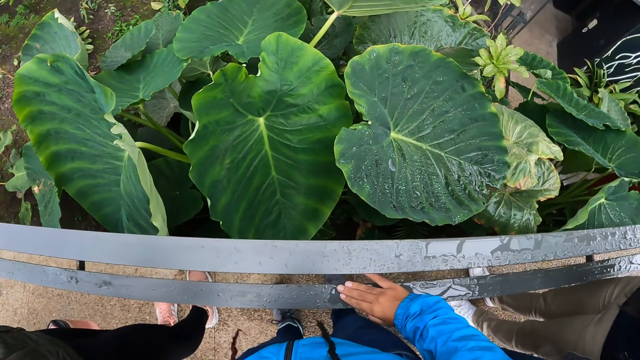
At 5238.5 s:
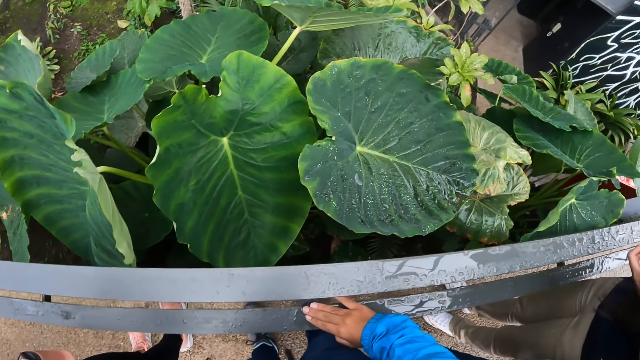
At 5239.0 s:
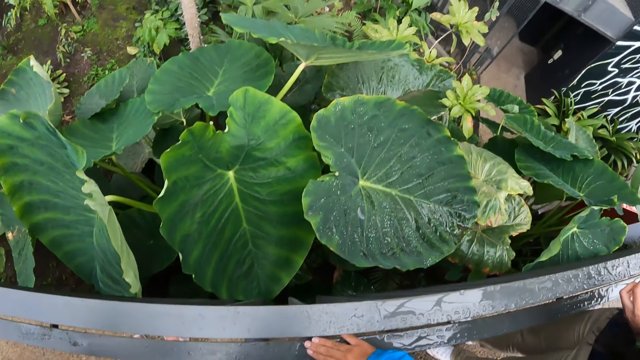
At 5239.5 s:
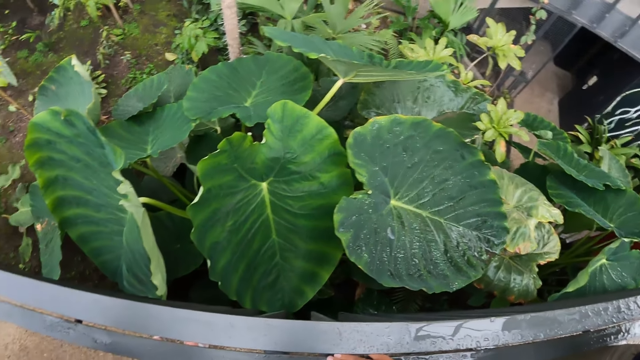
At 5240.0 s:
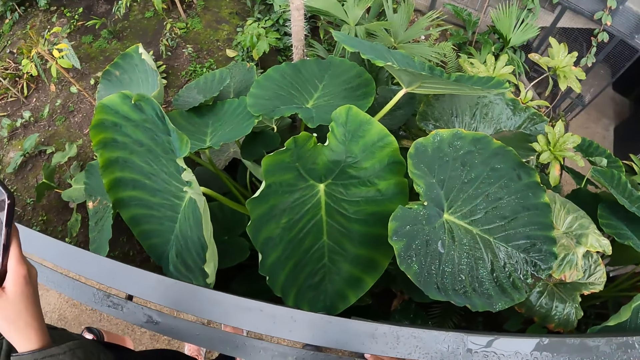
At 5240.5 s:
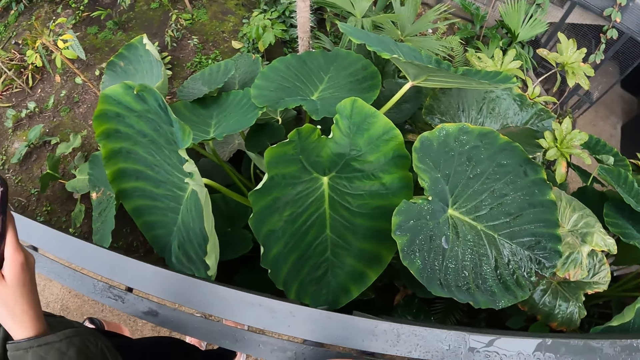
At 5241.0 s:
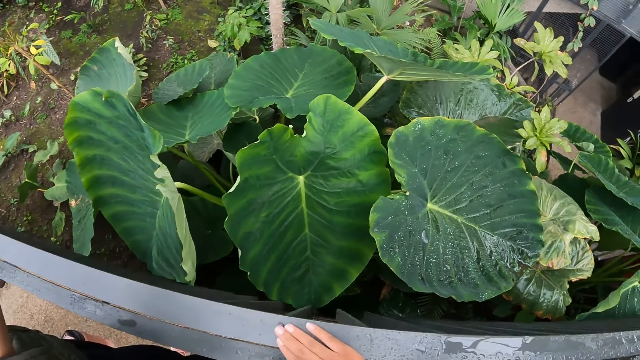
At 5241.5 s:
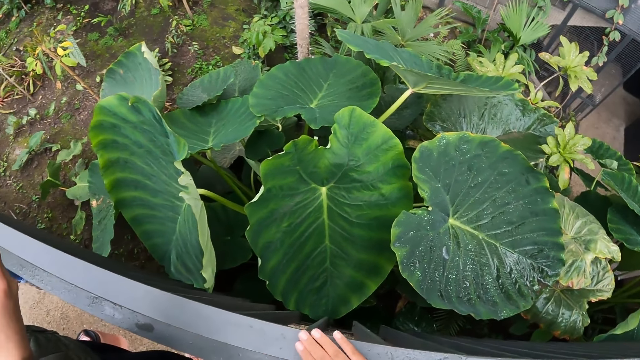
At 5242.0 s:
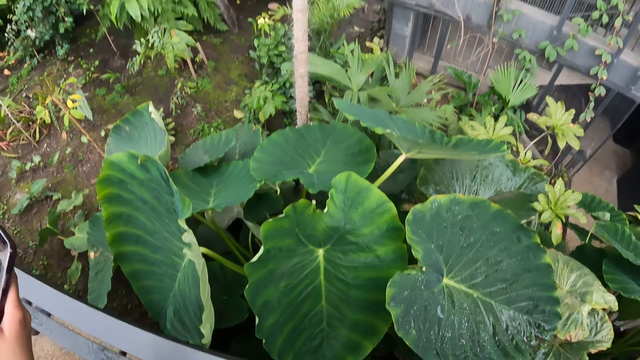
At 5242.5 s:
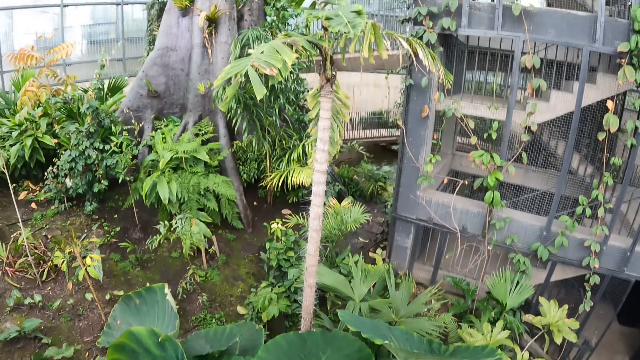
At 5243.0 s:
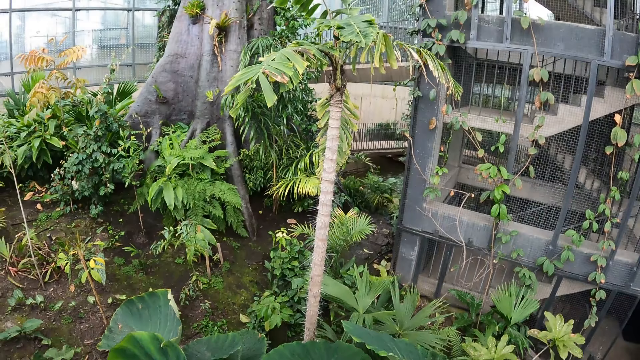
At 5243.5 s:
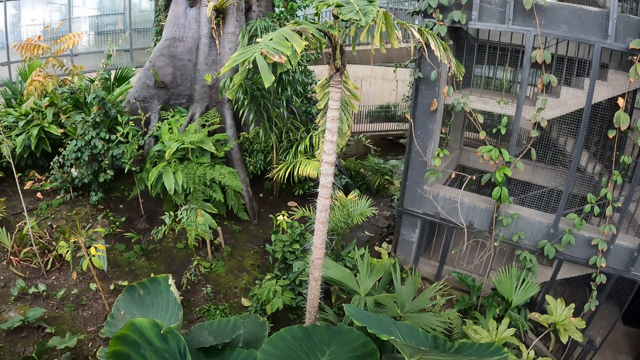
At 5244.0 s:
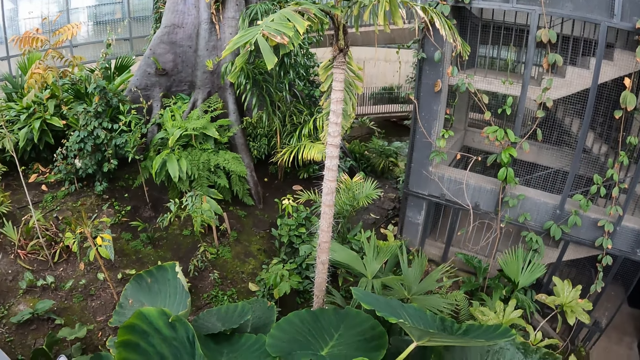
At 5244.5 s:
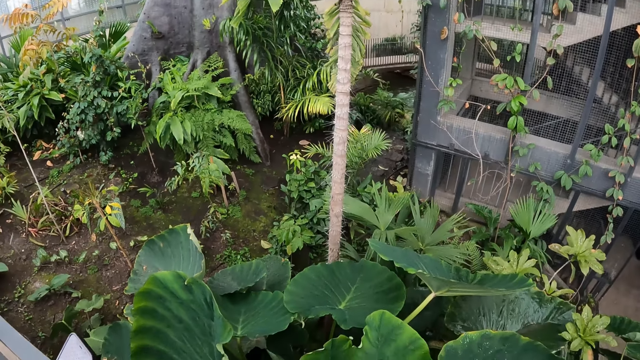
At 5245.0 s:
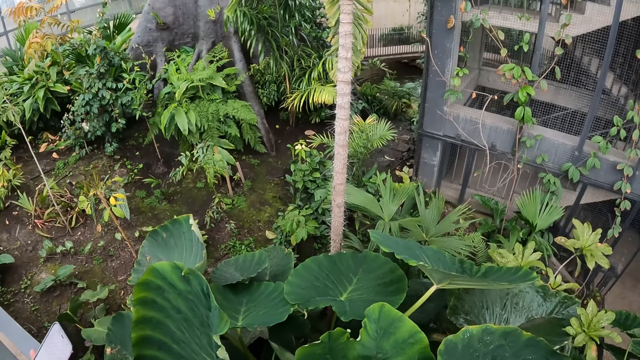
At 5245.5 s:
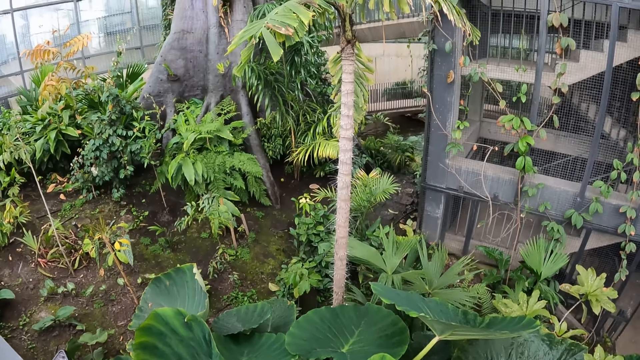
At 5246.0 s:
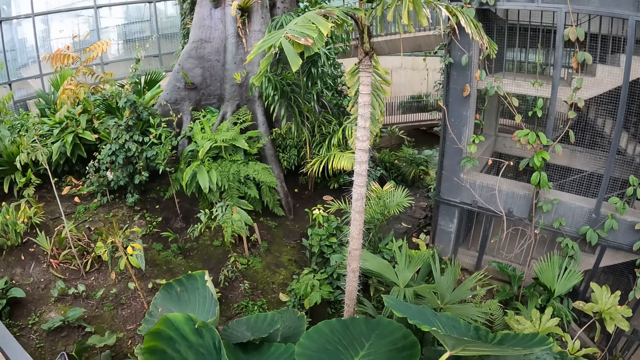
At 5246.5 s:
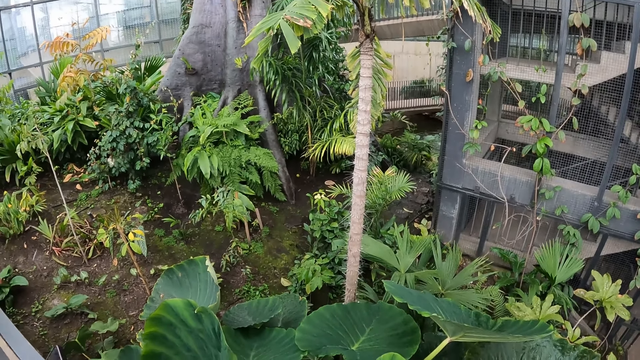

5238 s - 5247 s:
The woman operates the phone with her right hand. The camera wearer looks around.

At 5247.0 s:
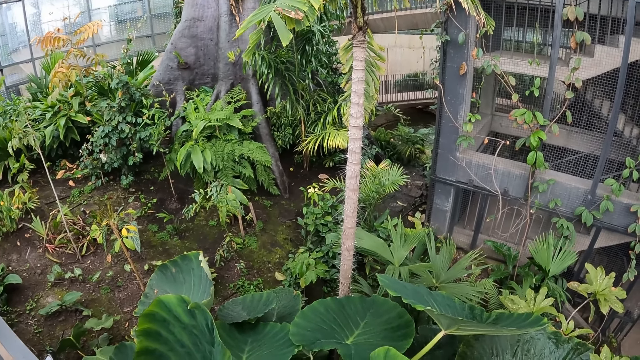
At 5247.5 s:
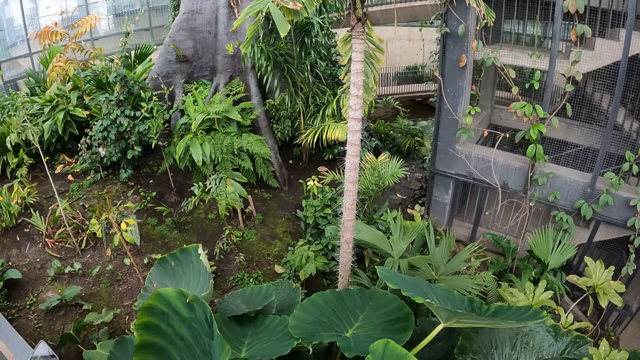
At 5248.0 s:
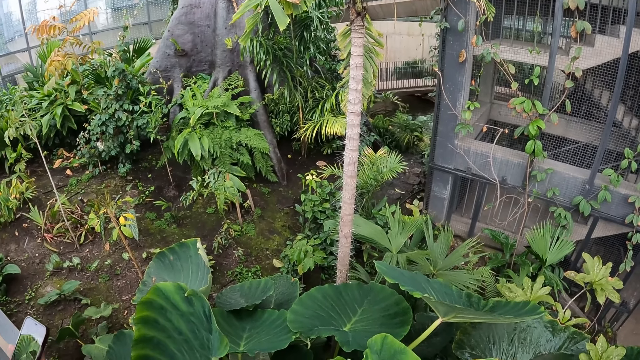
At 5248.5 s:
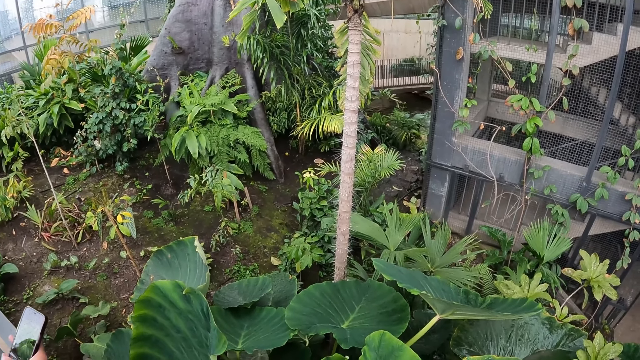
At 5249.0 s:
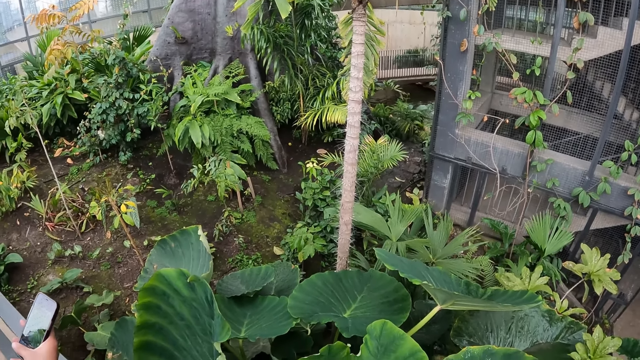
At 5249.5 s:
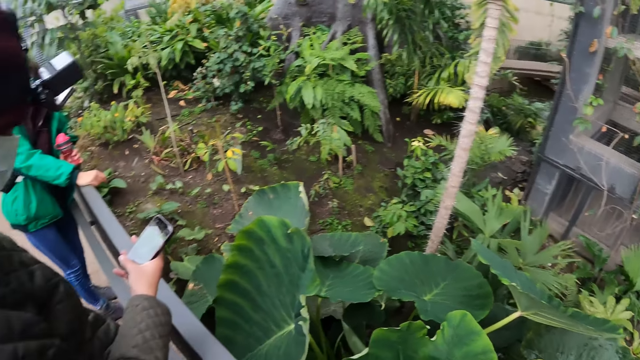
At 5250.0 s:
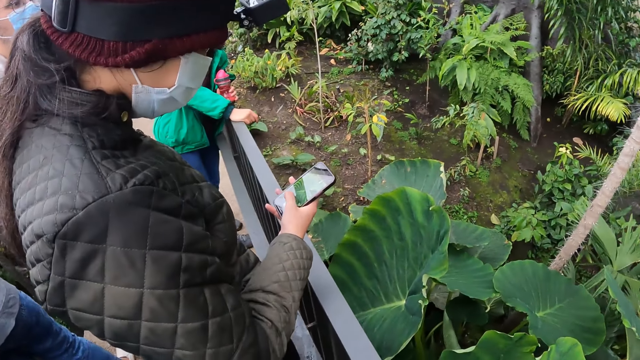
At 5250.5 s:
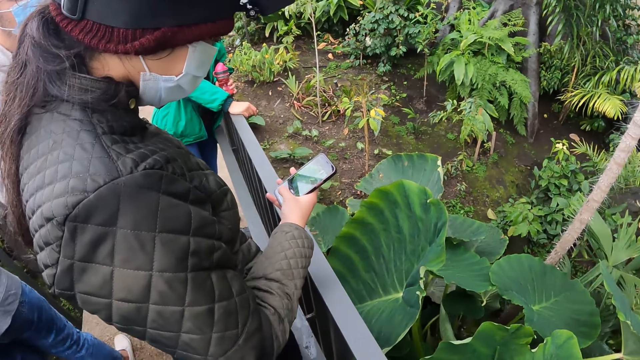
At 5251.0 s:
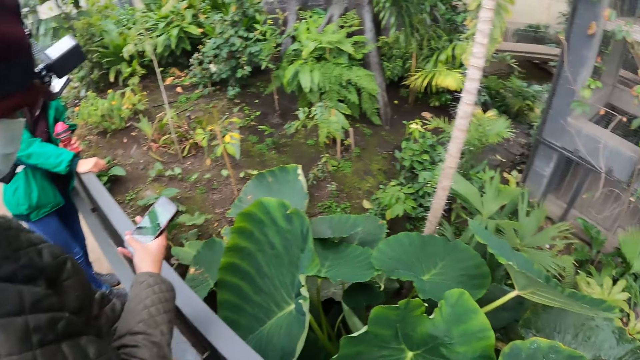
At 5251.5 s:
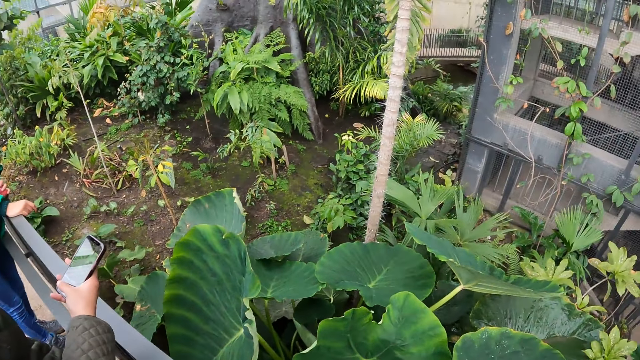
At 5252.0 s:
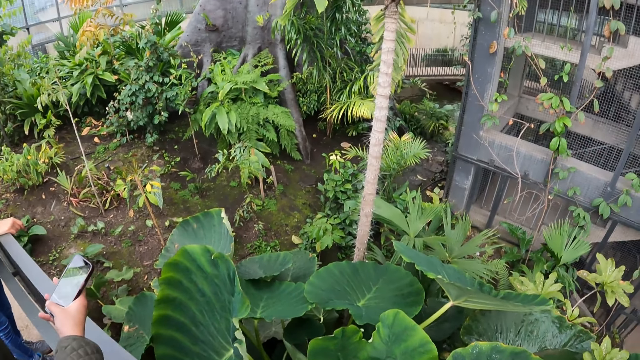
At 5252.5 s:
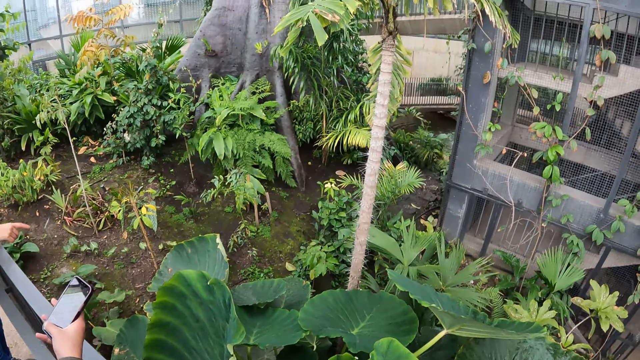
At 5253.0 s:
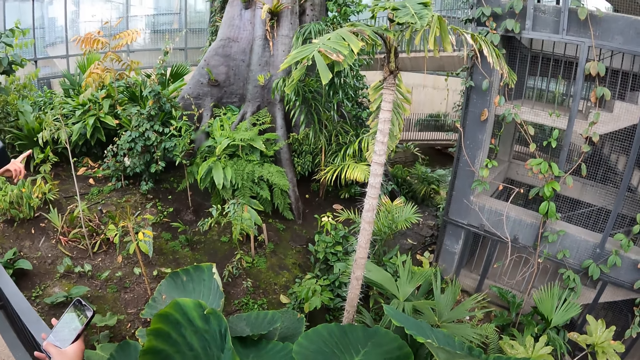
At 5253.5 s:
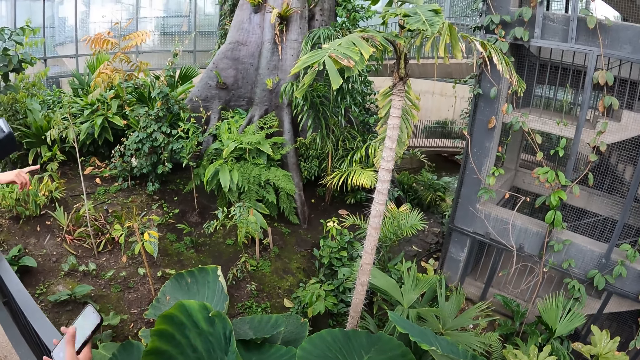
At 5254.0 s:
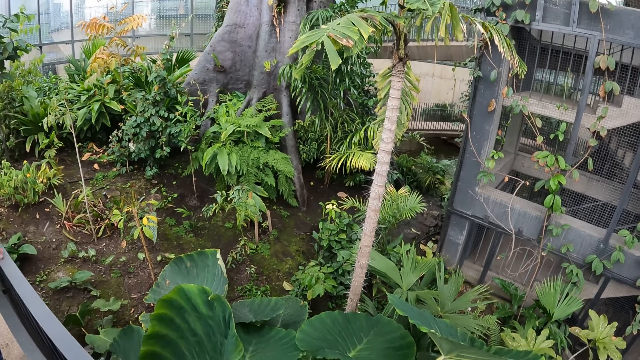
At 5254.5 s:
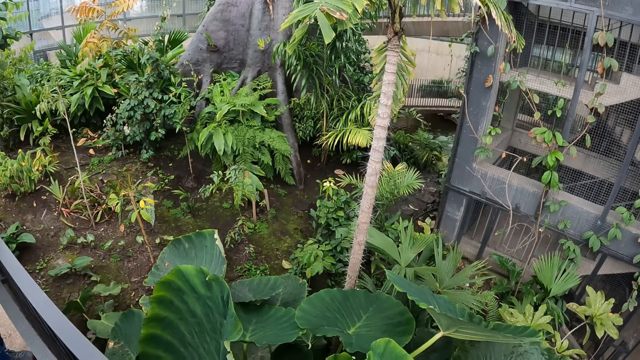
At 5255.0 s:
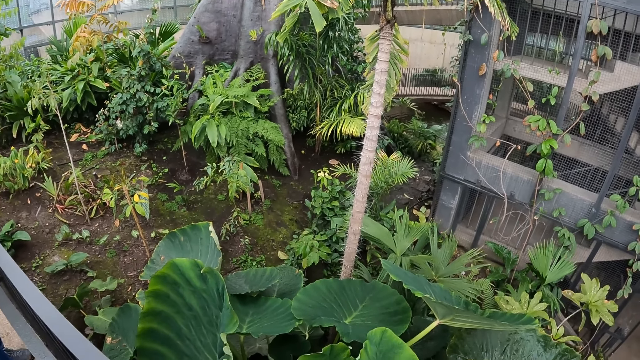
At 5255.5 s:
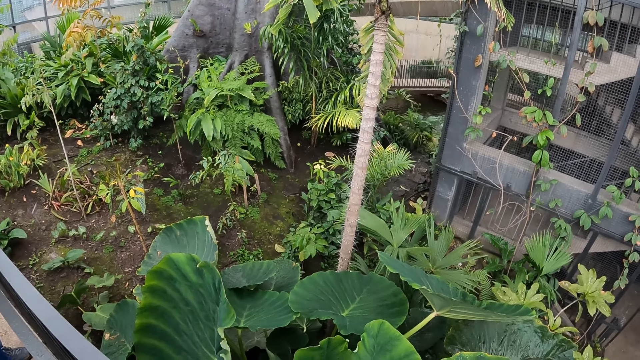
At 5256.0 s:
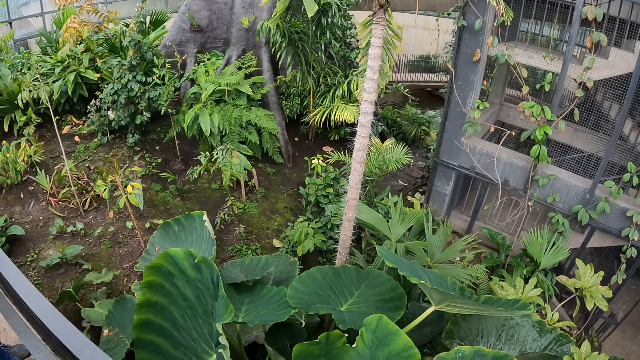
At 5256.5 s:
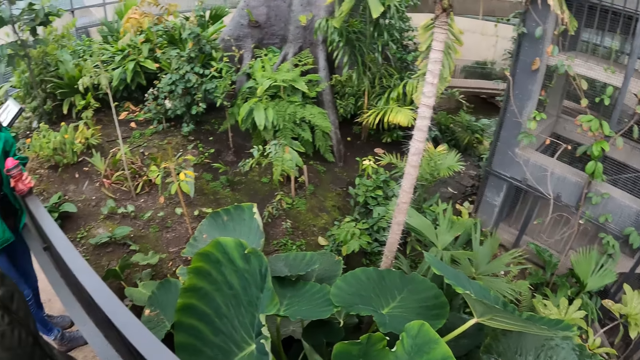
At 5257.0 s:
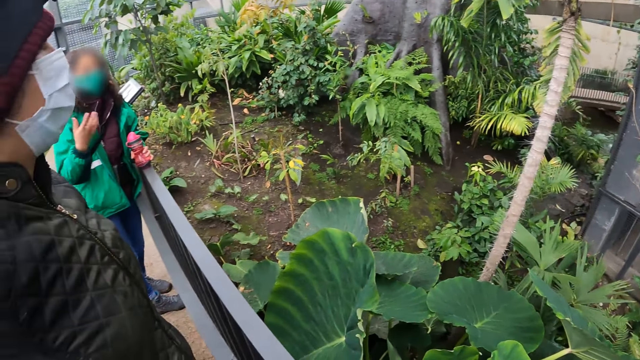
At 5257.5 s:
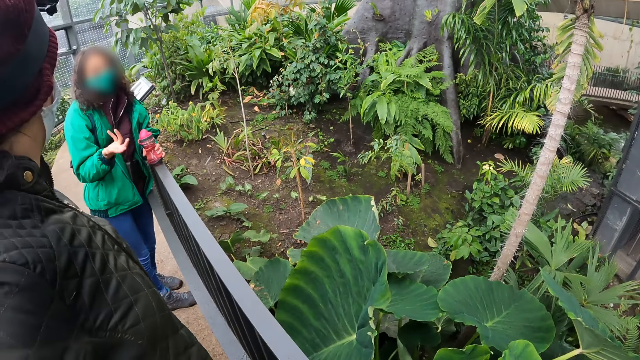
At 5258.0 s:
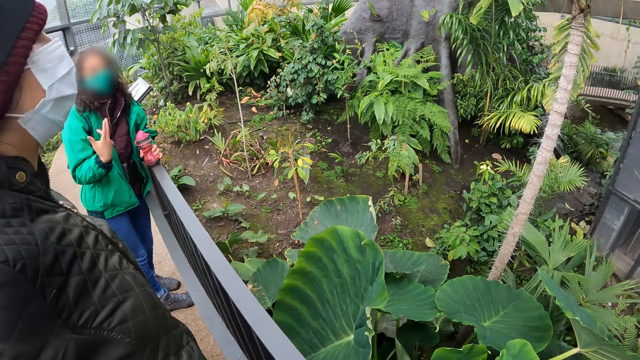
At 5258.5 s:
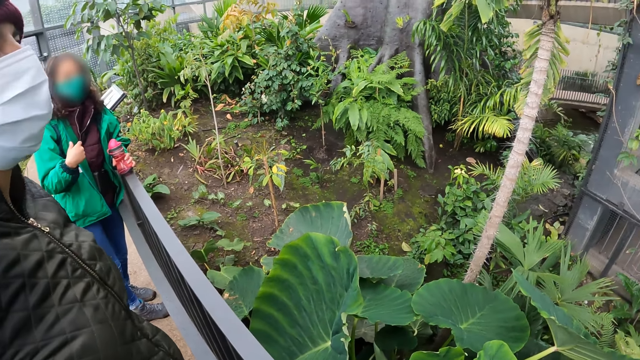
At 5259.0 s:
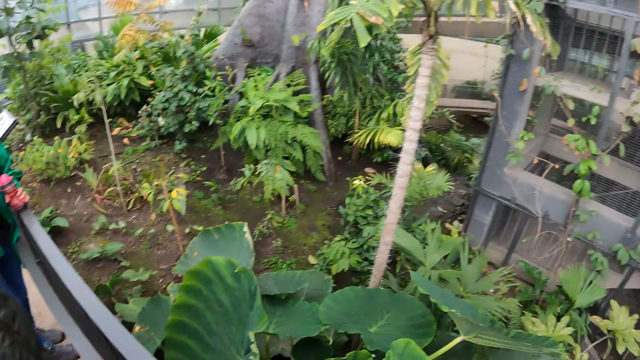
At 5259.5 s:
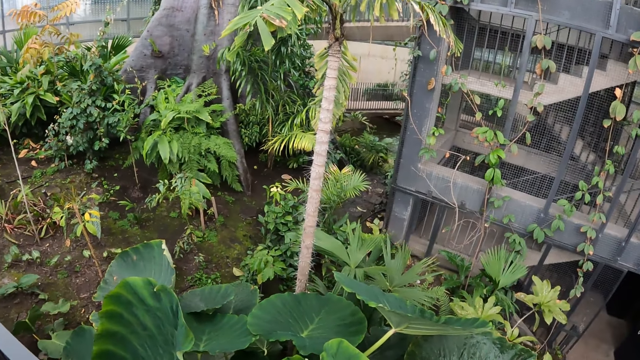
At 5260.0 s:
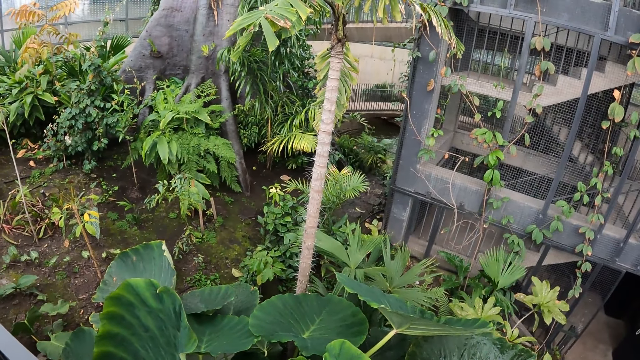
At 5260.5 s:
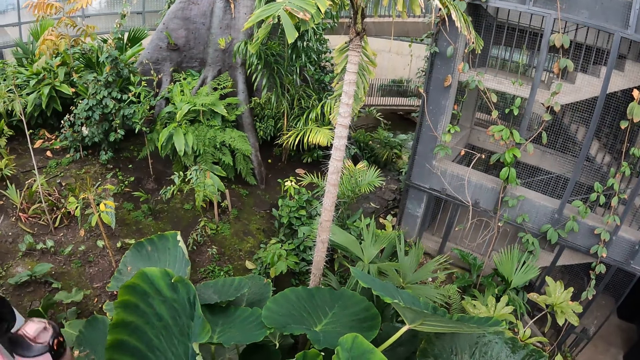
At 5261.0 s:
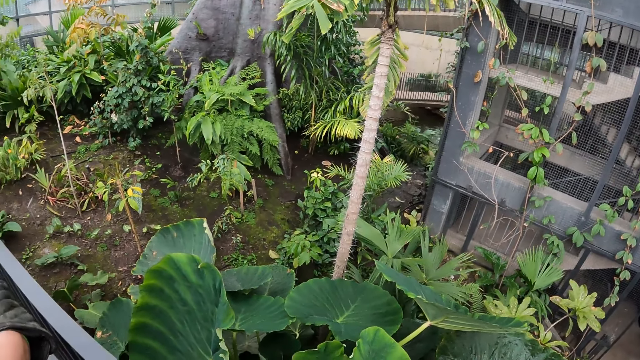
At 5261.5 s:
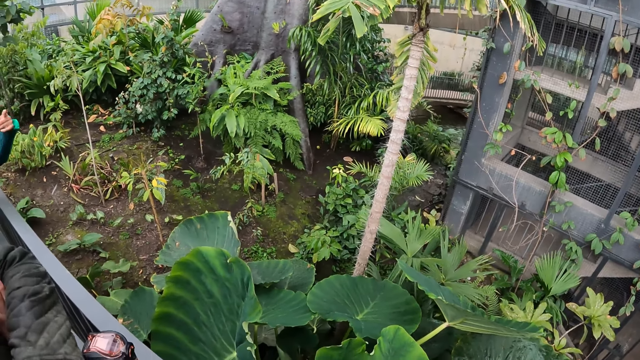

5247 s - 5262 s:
A lady operates a phone. Another lady points at something. The camera wearer looks around. The other lady interacts with the camera wearer. The camera wearer looks around.
